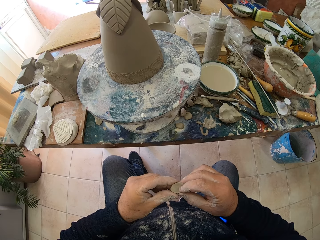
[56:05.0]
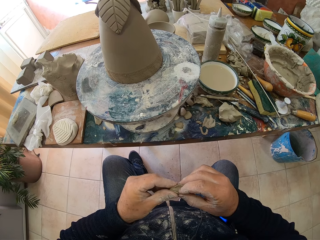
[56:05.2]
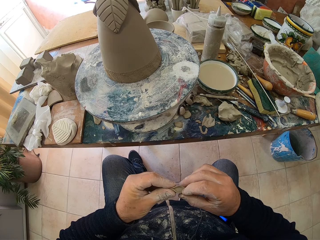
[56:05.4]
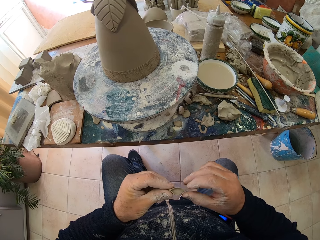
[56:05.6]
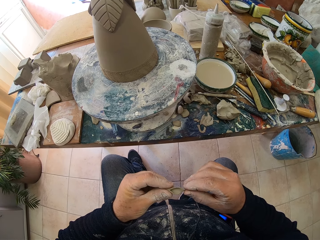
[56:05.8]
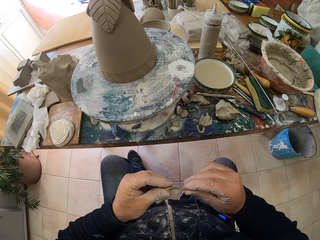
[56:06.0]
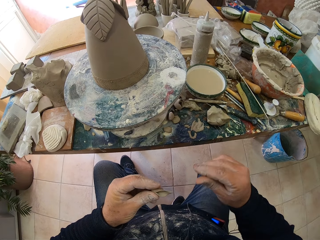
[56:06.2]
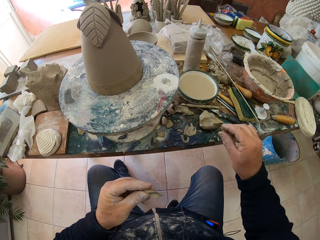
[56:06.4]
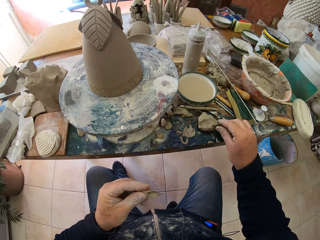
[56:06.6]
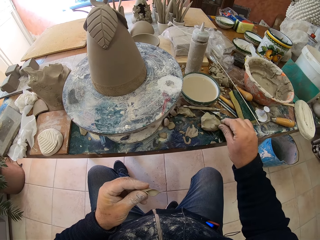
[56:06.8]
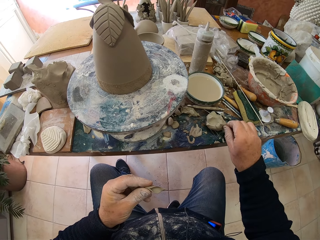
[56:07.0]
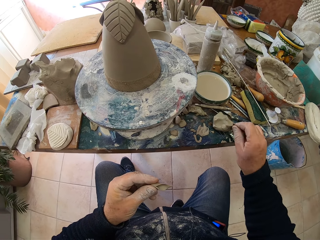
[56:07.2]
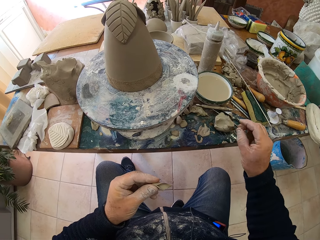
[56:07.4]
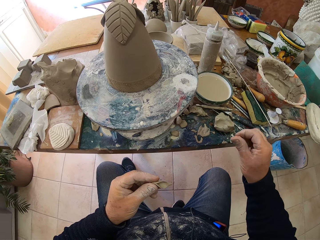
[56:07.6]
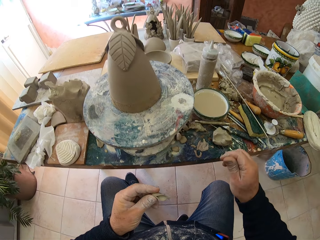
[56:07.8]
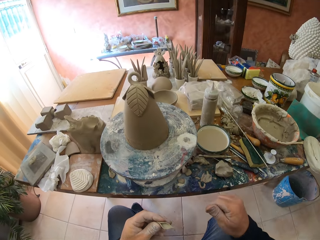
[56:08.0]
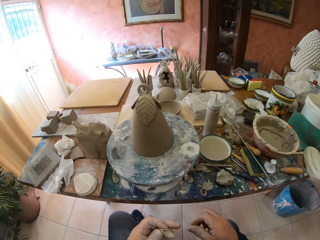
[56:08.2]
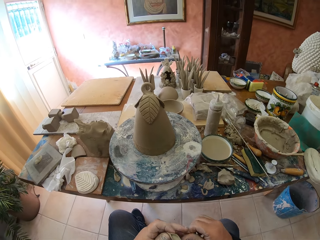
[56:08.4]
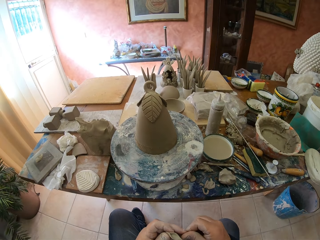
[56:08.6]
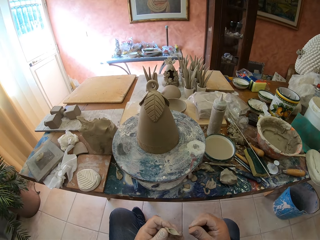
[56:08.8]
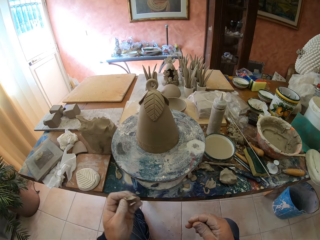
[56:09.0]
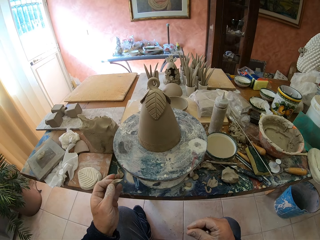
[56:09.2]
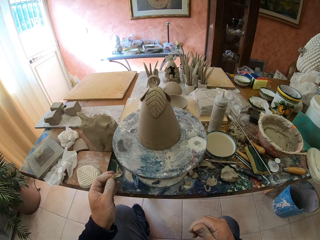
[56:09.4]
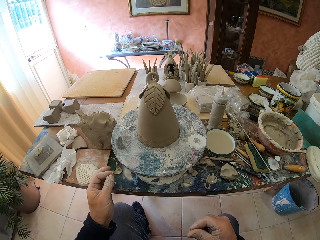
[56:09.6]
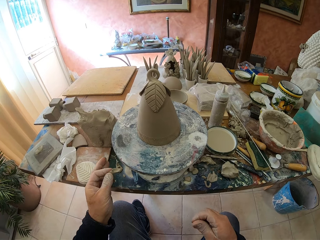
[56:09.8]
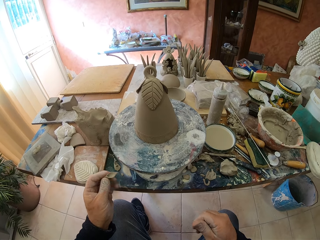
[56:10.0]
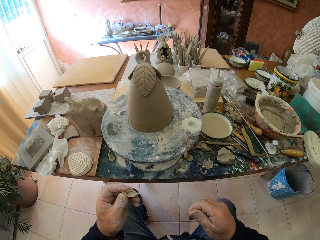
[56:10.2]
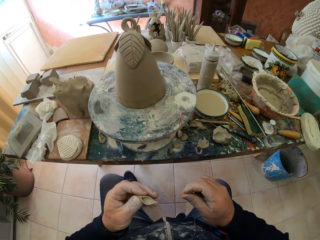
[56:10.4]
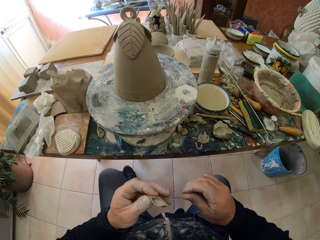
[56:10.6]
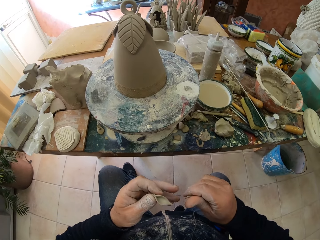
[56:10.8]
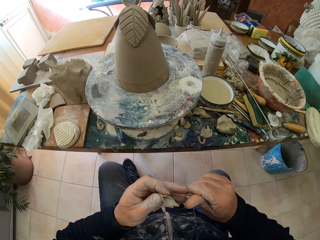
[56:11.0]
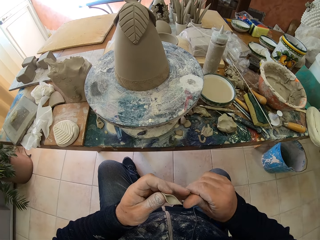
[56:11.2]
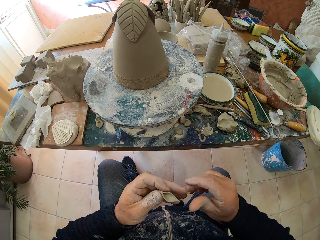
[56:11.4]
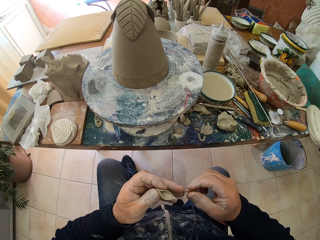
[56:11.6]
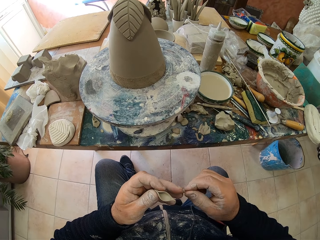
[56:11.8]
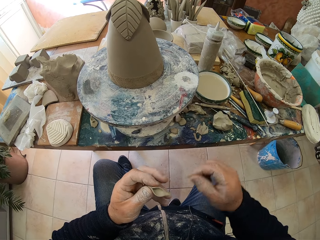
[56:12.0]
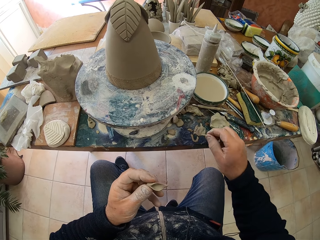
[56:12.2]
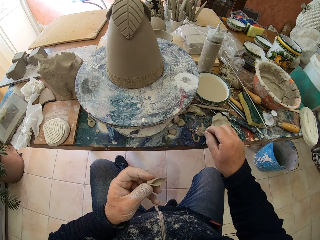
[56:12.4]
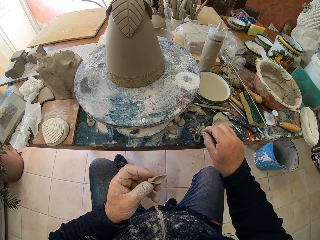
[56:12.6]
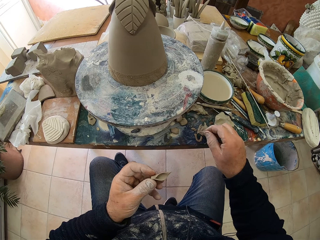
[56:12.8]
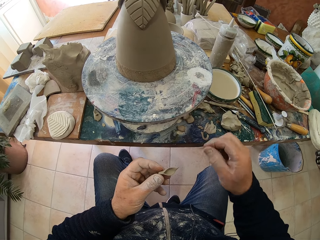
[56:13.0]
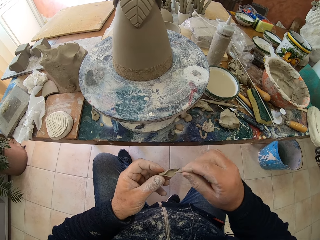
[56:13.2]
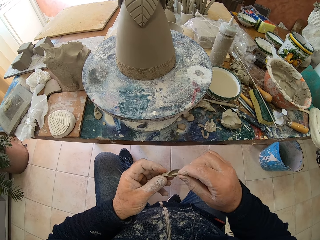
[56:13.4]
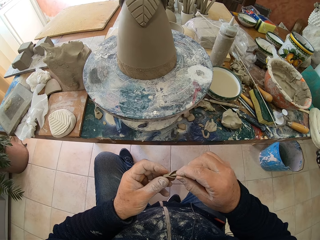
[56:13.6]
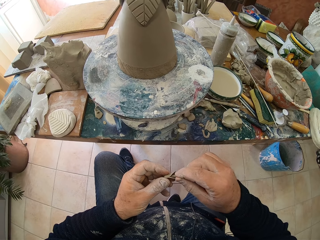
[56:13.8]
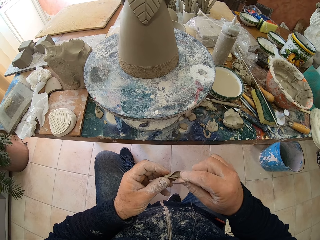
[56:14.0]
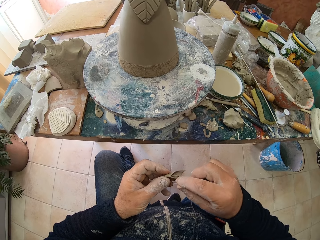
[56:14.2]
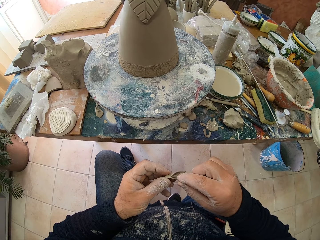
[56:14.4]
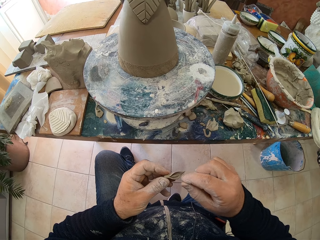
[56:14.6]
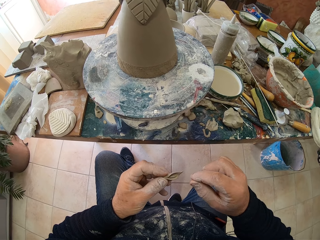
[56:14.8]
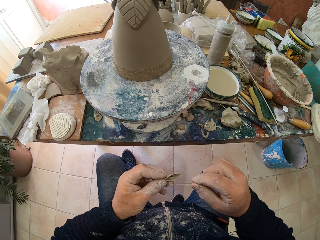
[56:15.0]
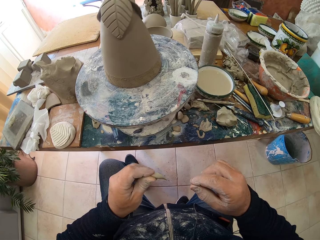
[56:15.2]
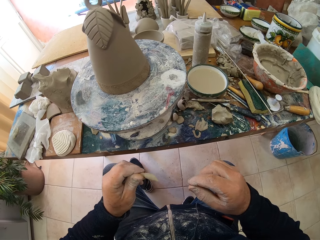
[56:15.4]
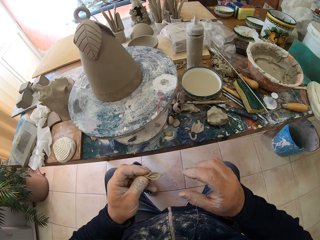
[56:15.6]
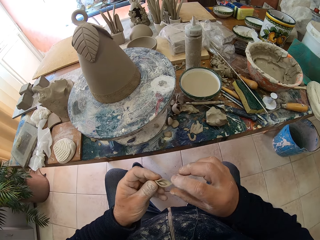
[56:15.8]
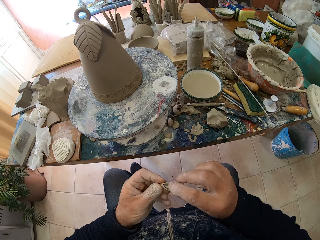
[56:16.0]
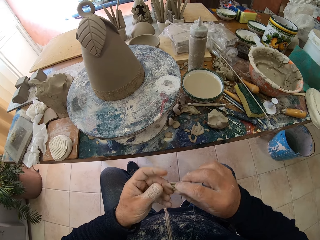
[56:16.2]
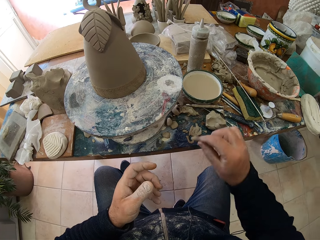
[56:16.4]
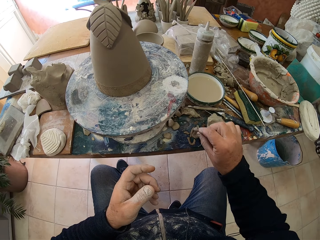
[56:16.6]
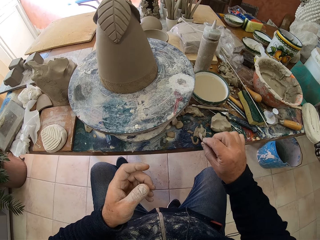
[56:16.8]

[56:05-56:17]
The camera wearer picks molding clay with his right hand. He puts the clay in his left hand. He puts the clay in his right hand.

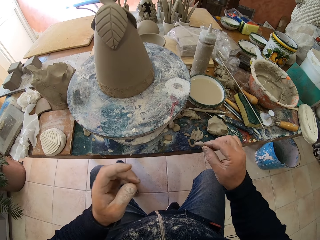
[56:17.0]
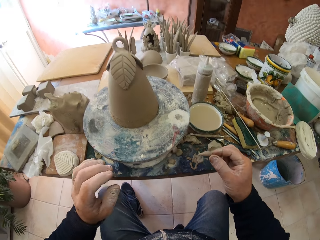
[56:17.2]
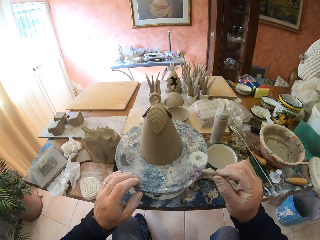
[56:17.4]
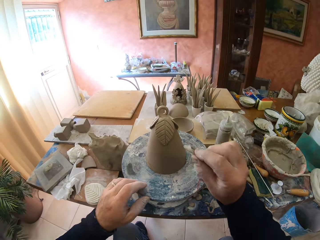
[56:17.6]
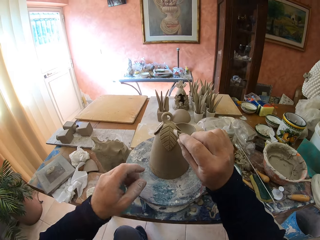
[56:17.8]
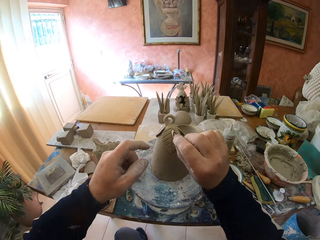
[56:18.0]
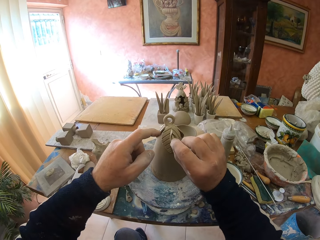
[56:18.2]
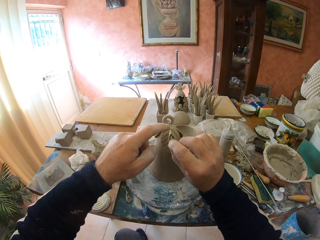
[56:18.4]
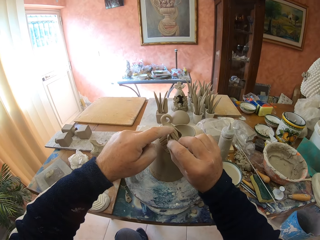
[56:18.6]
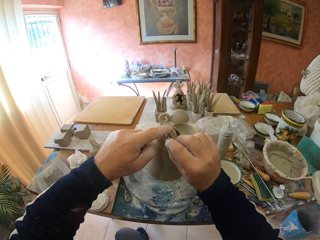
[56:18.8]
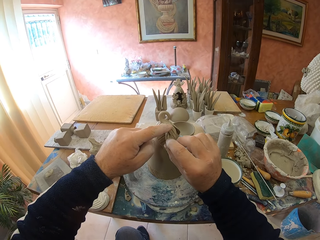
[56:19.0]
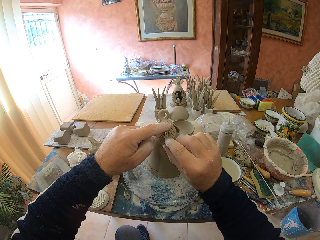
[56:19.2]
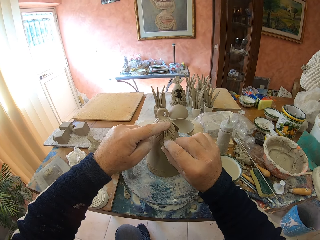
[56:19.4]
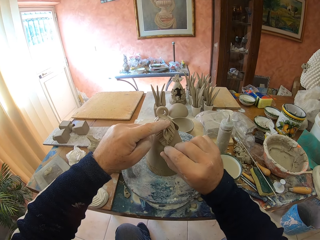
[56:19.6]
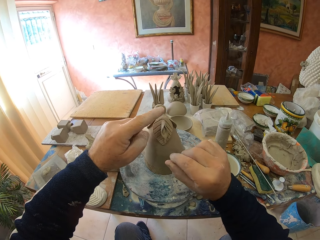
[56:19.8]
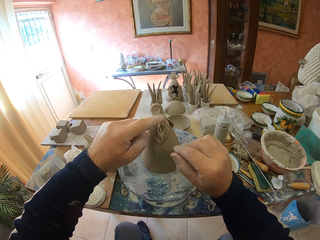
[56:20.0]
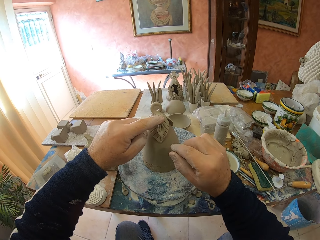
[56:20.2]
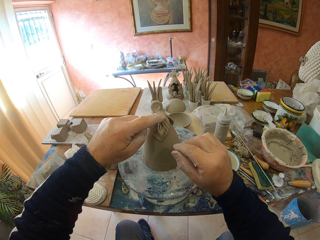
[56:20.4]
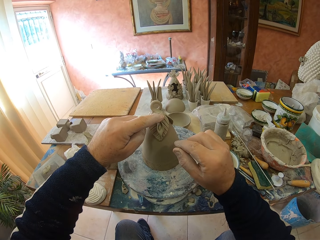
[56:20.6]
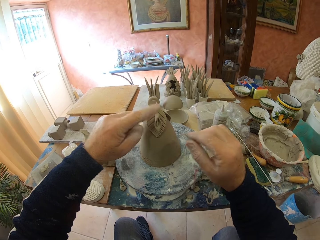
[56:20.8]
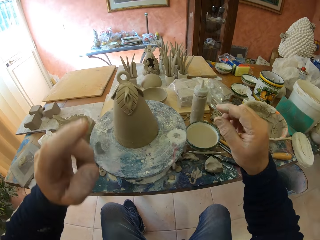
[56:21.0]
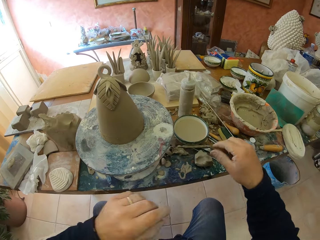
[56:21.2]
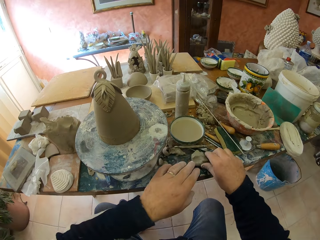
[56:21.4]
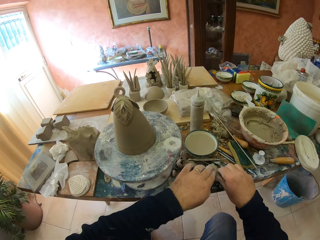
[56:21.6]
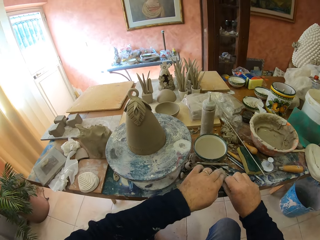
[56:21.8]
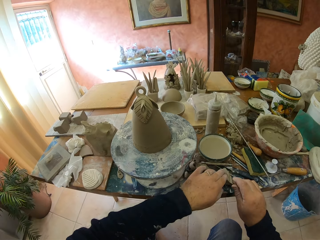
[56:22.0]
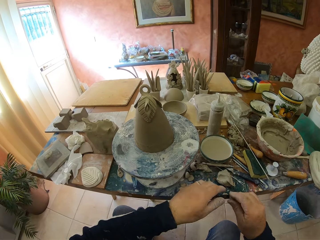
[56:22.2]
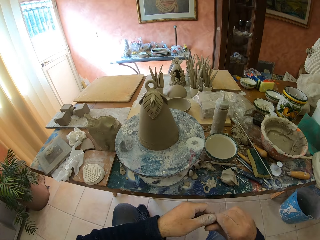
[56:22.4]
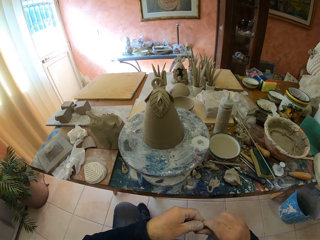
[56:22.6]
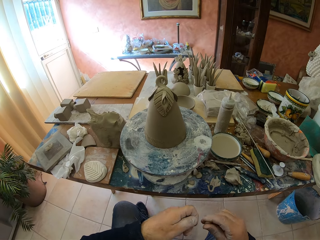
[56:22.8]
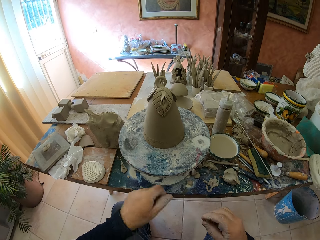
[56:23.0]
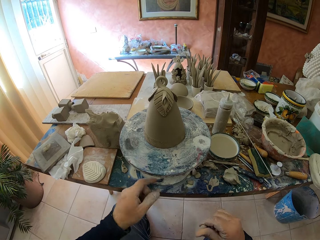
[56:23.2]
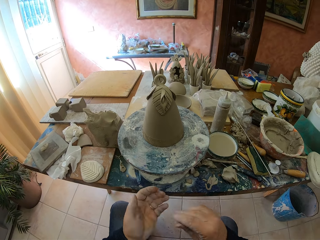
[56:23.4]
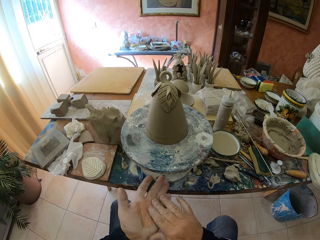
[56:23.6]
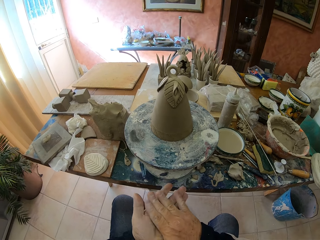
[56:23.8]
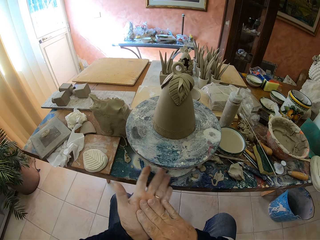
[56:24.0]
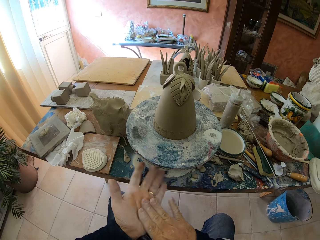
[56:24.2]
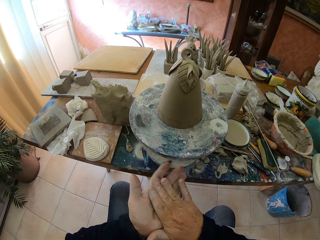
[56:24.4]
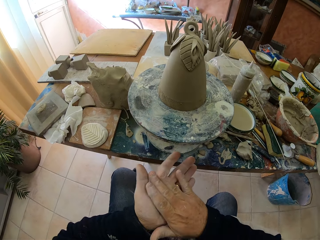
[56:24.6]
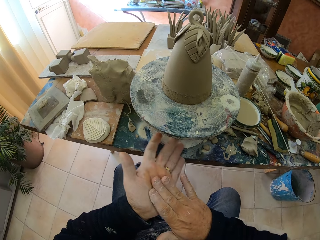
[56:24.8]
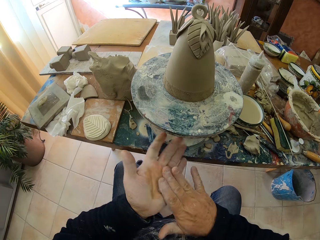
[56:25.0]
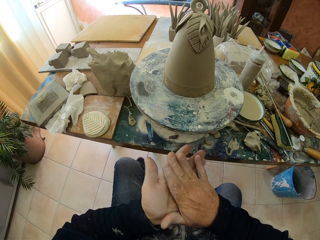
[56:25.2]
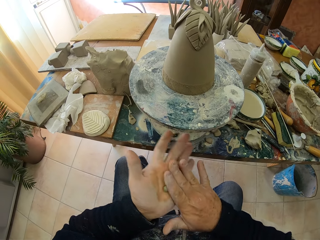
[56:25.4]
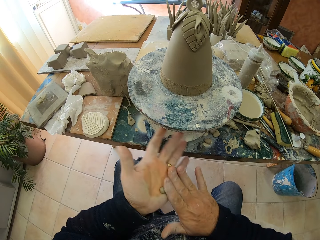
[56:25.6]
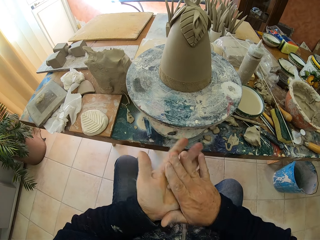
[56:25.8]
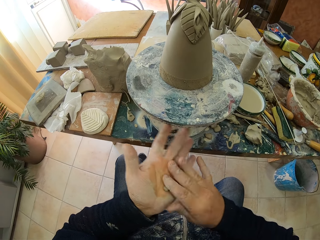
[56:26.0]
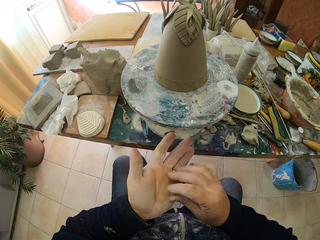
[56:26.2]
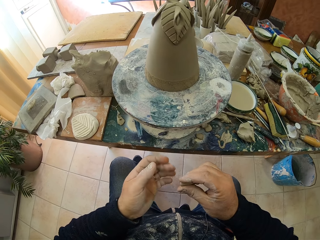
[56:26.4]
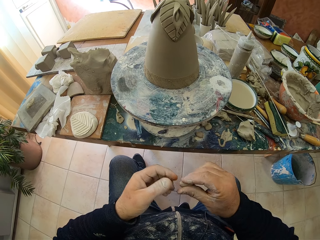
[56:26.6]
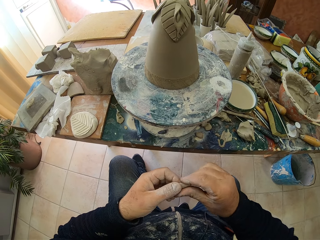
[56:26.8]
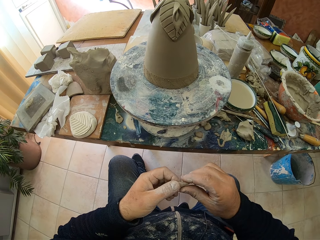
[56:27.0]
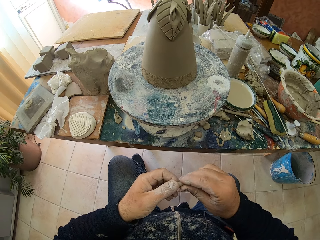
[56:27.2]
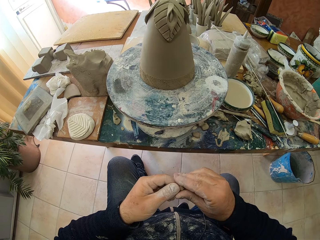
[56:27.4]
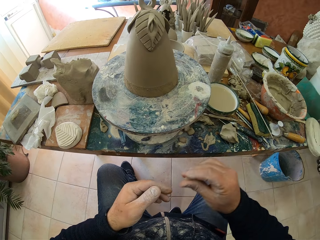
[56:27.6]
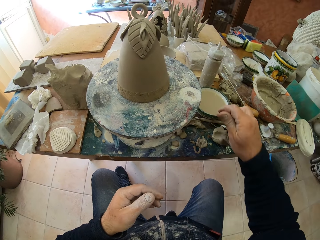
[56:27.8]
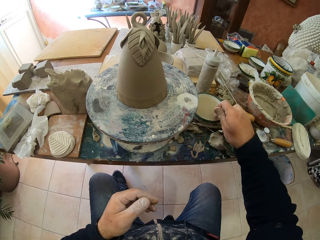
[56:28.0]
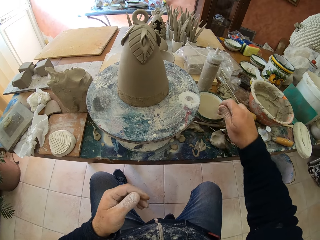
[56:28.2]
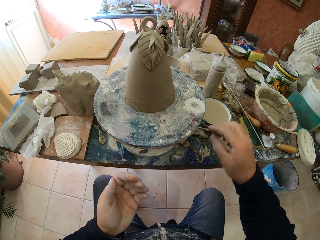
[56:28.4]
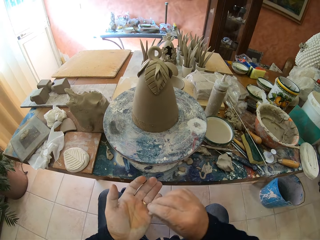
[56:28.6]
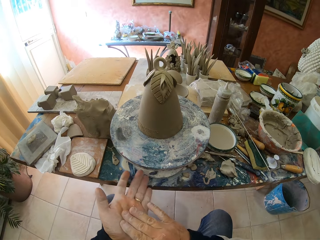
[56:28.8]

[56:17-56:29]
The camera wearer dips the molding clay in some liquid on the table. He adds the shaped clay on the molded clay. He picks the molding clay from the table. He rubs the molding clay in his hands. He molds the clay on the hands. He touches the liquid in the bowl.
